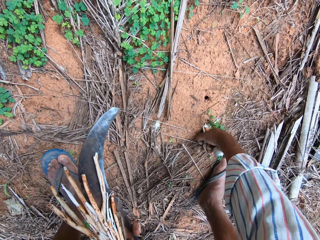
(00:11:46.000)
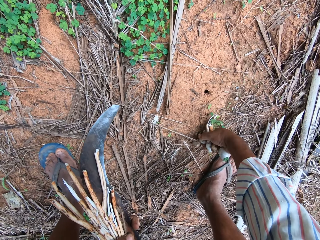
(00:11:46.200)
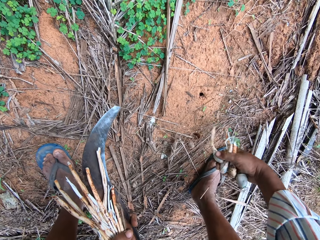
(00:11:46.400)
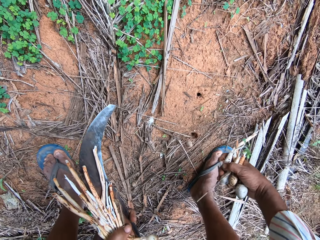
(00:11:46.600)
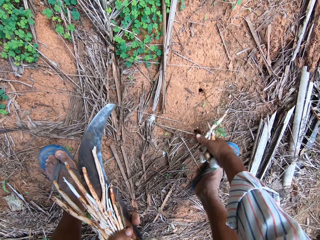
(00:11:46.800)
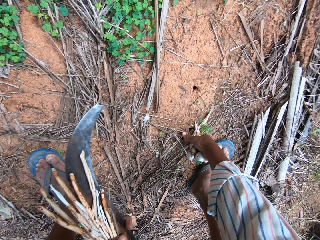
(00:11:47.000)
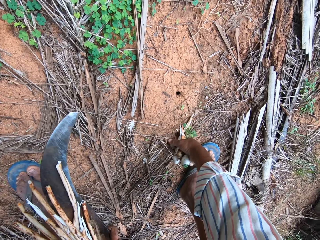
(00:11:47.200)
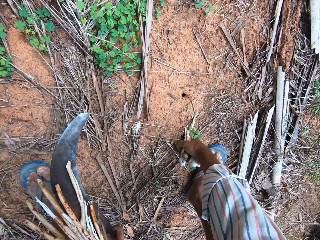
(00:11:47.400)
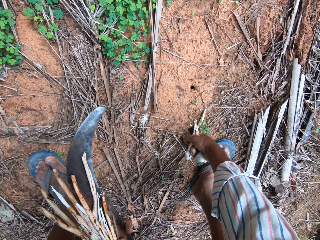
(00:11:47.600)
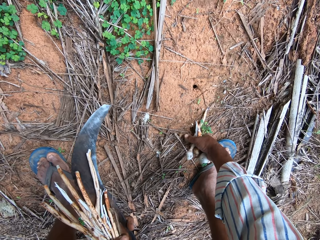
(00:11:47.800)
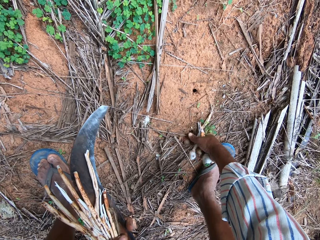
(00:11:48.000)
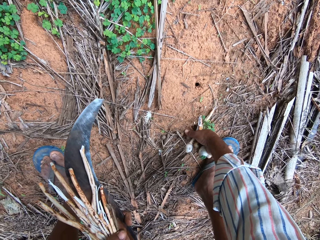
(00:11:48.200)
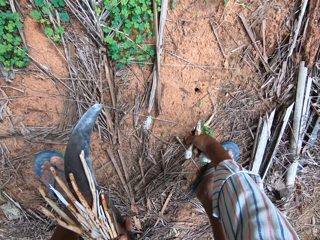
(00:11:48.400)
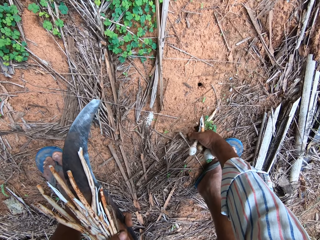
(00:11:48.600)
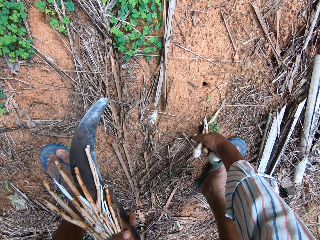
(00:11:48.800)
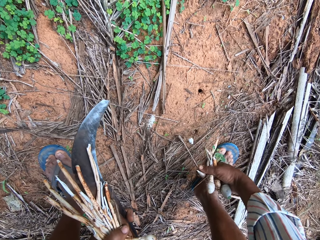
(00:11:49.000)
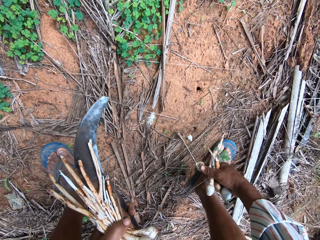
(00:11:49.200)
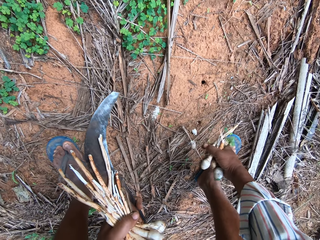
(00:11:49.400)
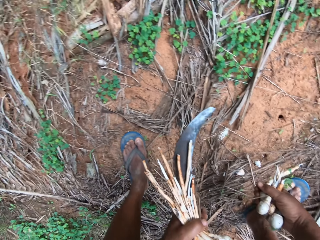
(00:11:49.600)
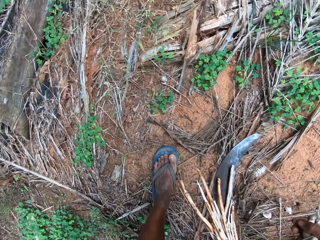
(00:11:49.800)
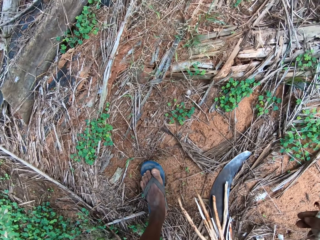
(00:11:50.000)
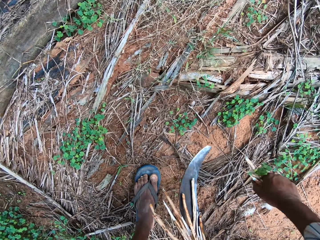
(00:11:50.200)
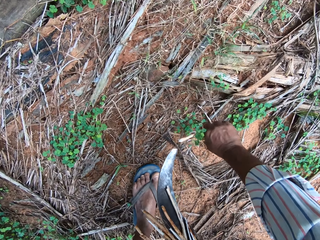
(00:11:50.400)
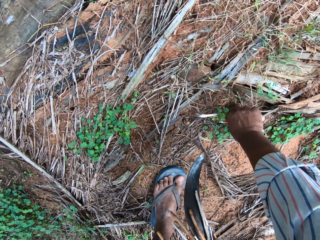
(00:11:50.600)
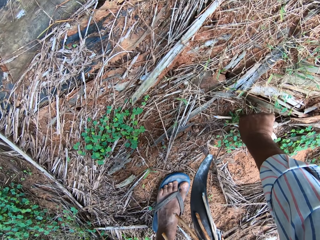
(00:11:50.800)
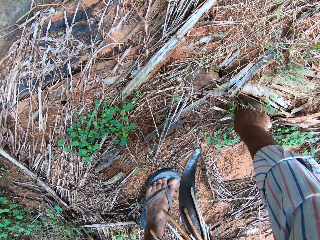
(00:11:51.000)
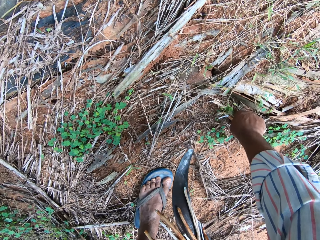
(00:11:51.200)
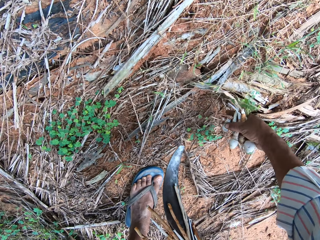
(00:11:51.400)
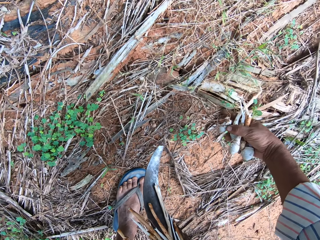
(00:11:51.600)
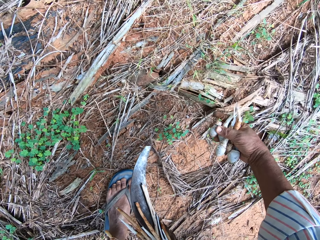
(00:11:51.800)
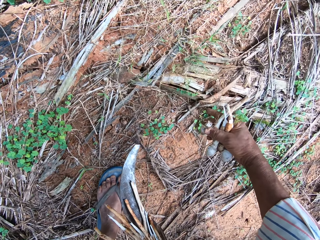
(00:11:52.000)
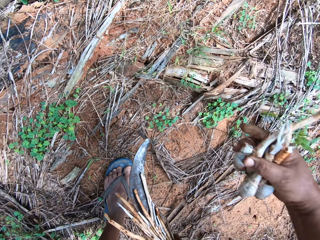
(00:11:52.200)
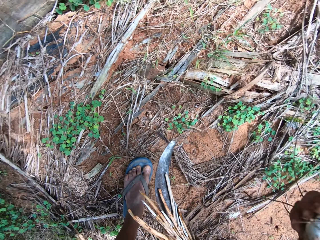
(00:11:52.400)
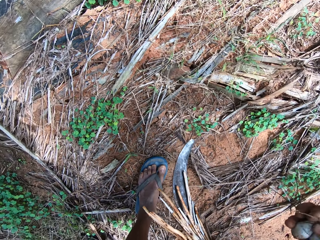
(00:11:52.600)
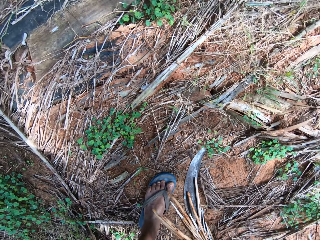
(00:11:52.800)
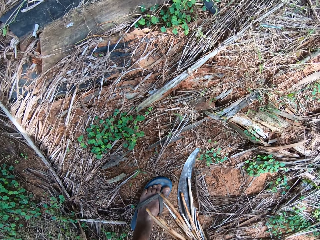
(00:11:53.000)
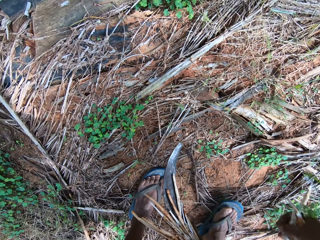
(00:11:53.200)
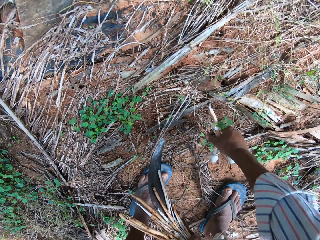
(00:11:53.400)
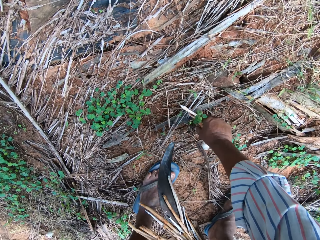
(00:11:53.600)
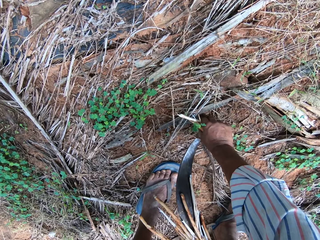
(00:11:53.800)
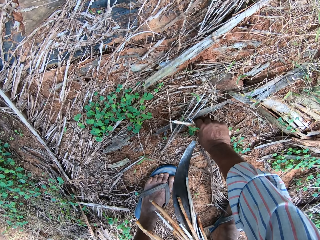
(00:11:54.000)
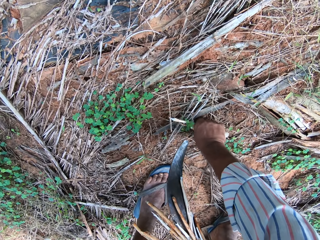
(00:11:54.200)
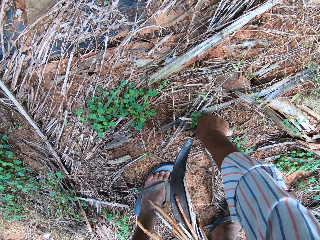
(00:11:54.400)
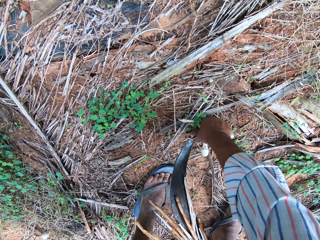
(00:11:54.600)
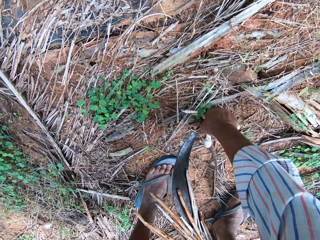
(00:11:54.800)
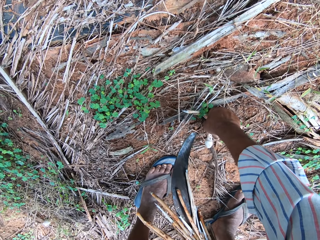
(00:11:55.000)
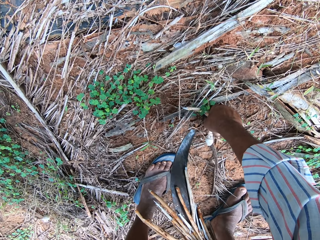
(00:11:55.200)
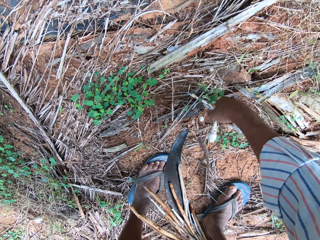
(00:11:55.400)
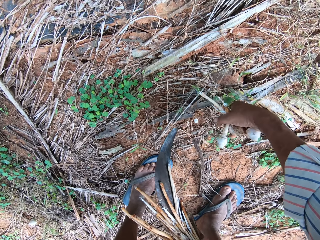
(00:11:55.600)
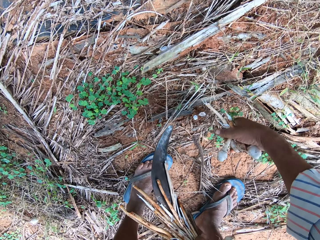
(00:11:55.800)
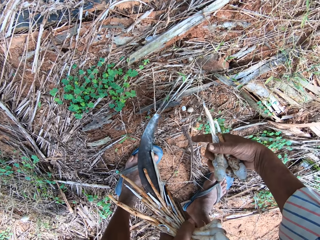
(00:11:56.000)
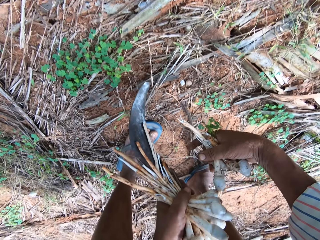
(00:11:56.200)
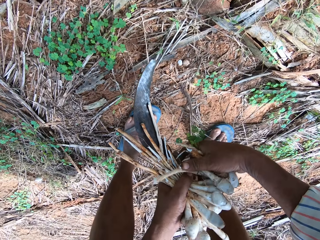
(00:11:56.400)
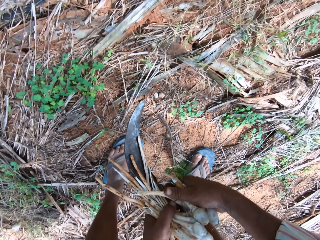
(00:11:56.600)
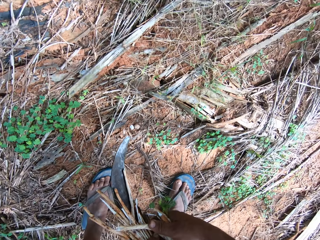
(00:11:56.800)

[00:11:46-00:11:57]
The camera wearer plucks a mushroom. They pluck a mushroom repeatedly.

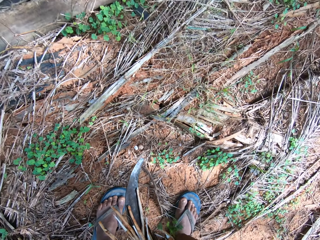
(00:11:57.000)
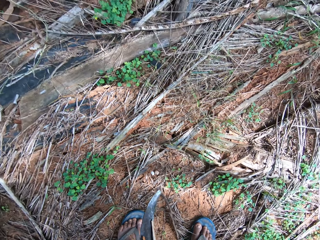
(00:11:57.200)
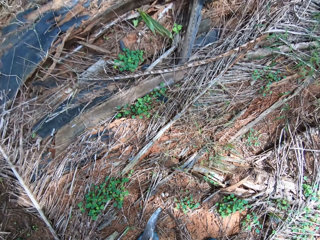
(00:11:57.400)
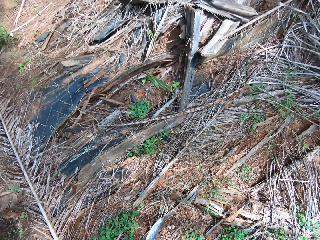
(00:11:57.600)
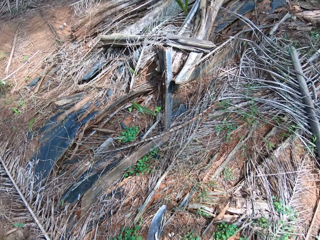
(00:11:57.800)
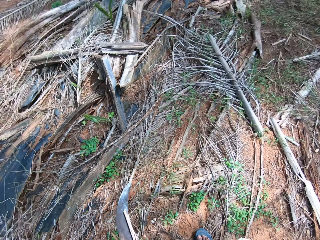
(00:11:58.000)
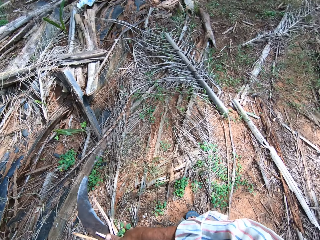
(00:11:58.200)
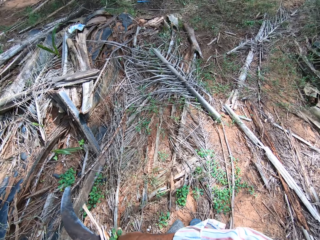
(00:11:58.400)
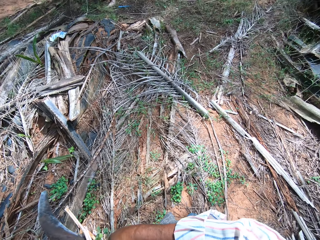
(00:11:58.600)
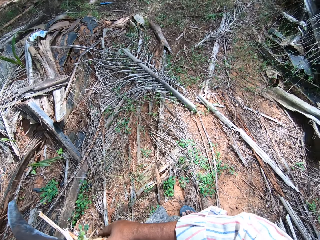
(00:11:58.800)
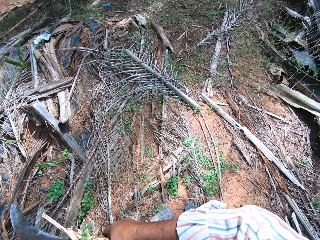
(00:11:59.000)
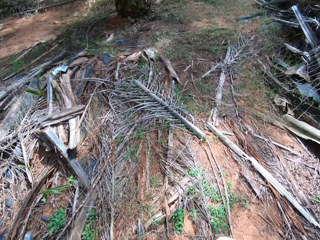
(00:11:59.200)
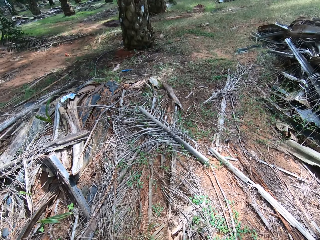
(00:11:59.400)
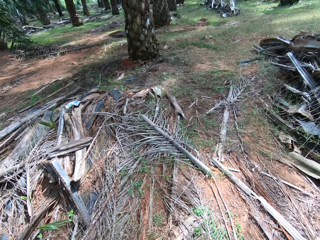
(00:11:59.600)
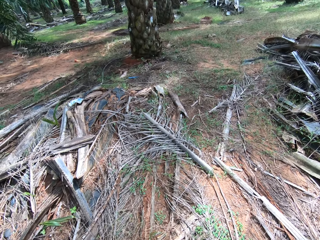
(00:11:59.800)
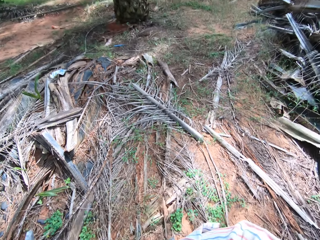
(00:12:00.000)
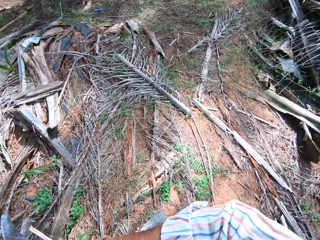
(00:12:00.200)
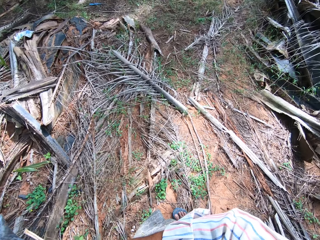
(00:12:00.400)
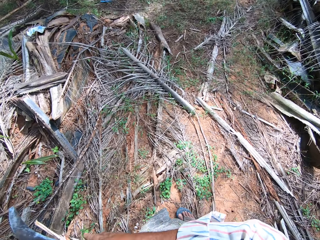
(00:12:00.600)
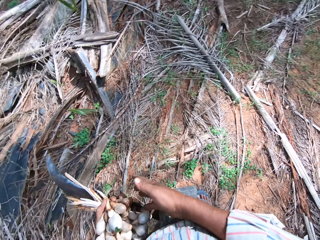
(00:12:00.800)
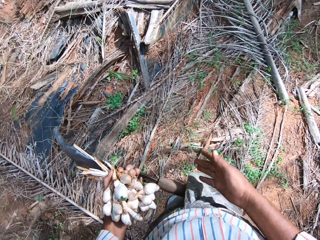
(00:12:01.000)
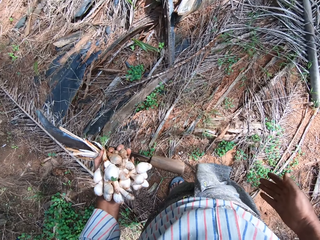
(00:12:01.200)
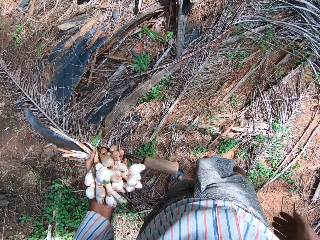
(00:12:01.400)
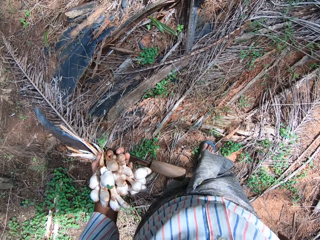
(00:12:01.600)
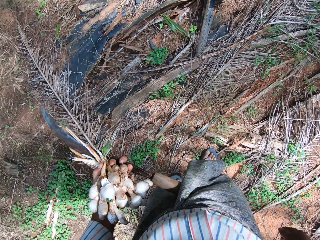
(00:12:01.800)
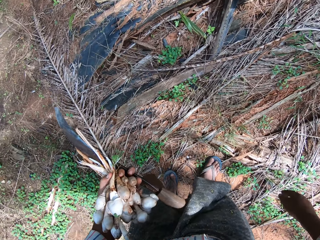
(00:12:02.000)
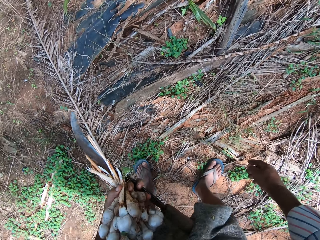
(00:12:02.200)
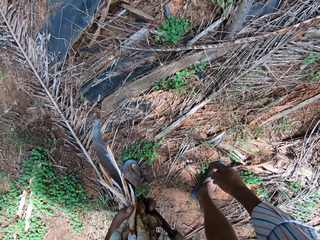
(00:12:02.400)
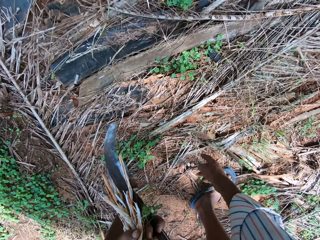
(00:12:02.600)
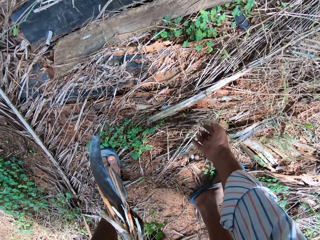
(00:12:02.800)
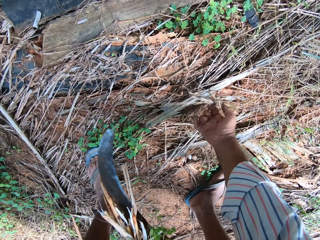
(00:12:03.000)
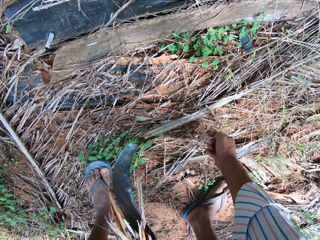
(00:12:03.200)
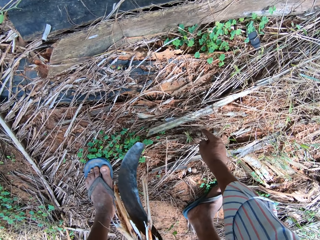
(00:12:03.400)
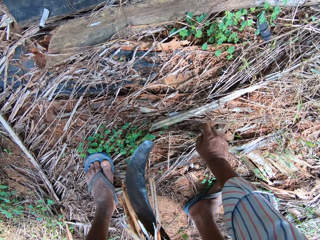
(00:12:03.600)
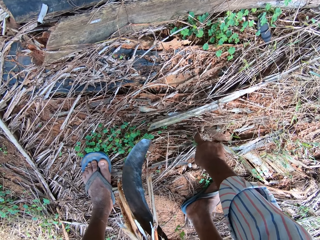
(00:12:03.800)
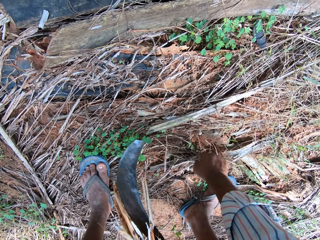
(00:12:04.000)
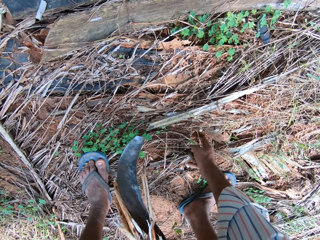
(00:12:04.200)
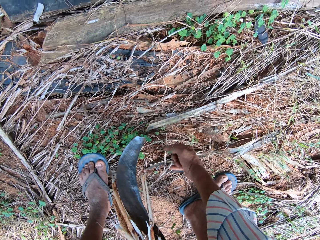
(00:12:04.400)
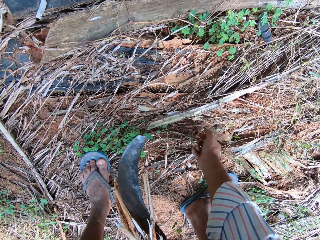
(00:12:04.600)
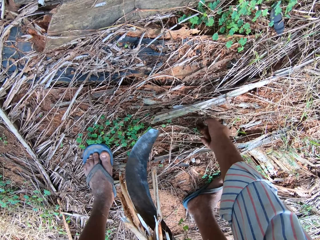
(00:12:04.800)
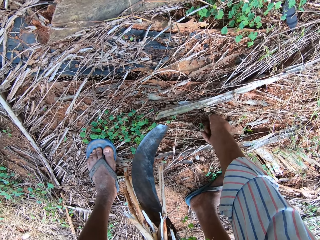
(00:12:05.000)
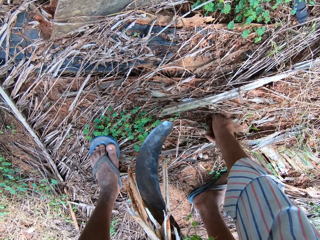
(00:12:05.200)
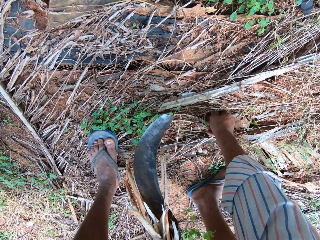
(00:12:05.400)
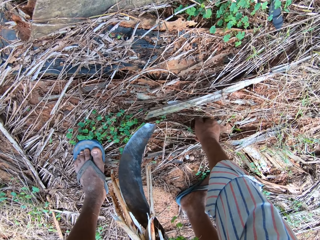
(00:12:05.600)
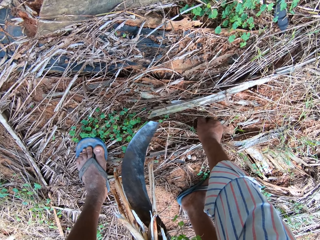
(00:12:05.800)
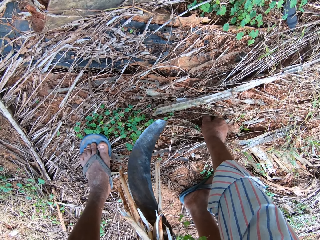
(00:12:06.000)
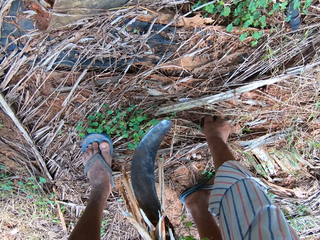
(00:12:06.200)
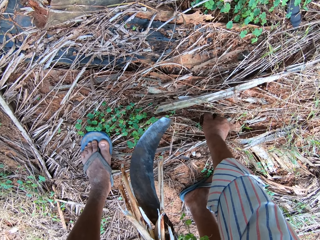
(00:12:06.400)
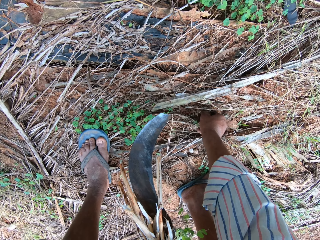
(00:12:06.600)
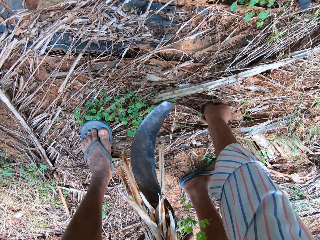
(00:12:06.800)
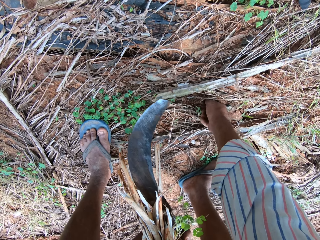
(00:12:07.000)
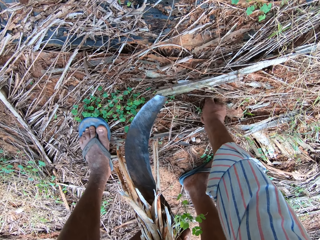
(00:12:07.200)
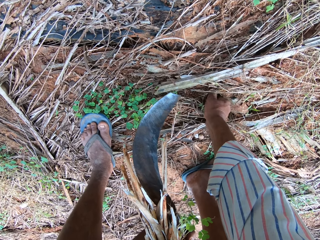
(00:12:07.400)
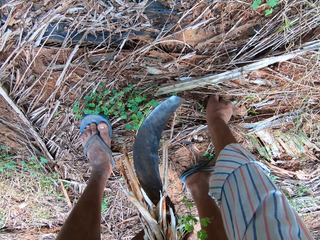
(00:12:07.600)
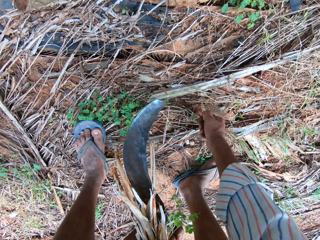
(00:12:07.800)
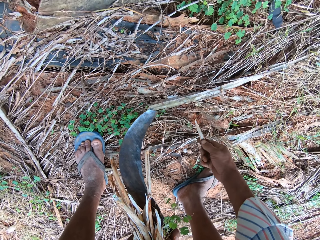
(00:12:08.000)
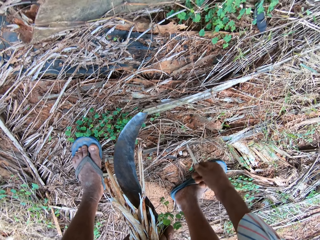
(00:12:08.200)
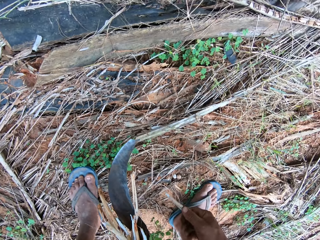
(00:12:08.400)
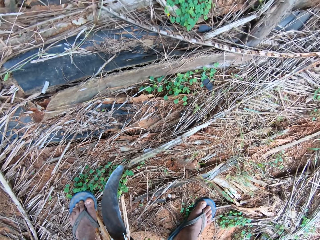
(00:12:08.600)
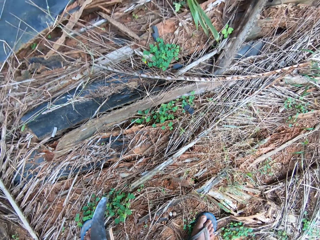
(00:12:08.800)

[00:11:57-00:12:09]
The camera wearer stands near a dry leaf. They move dry leaves from the mushroom. They pluck a mushroom.
